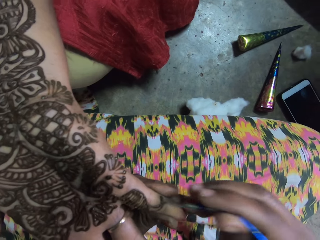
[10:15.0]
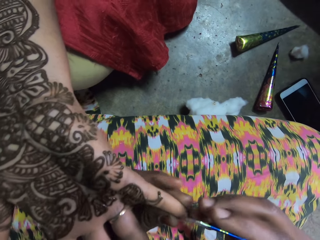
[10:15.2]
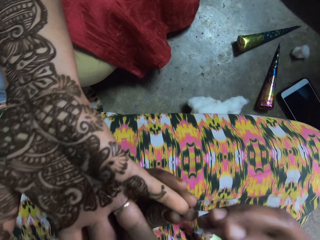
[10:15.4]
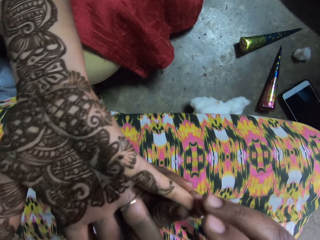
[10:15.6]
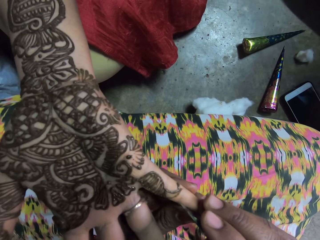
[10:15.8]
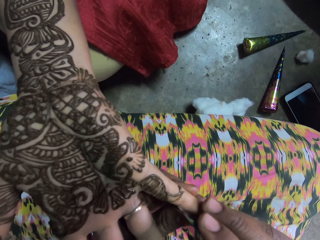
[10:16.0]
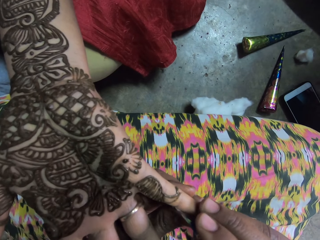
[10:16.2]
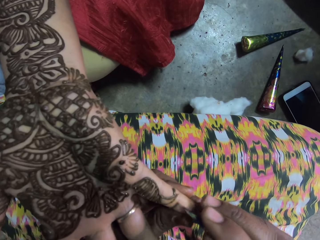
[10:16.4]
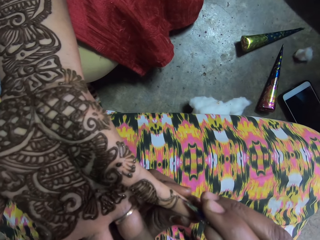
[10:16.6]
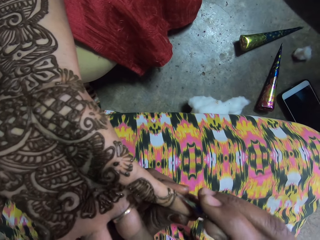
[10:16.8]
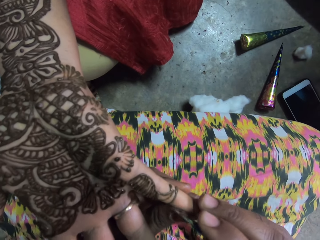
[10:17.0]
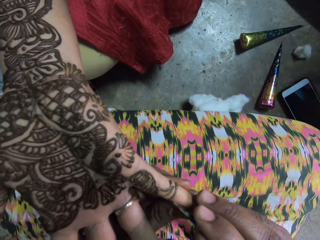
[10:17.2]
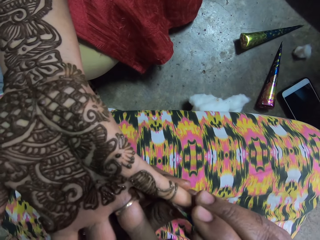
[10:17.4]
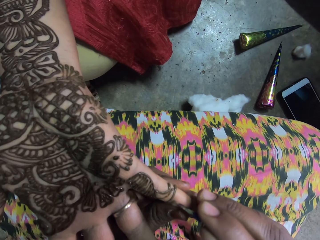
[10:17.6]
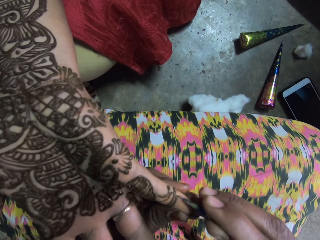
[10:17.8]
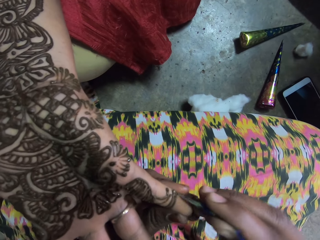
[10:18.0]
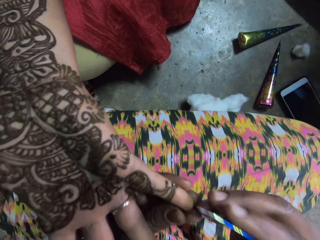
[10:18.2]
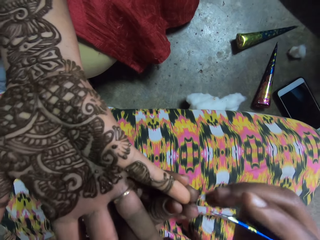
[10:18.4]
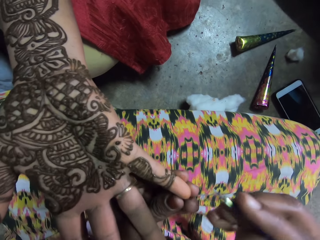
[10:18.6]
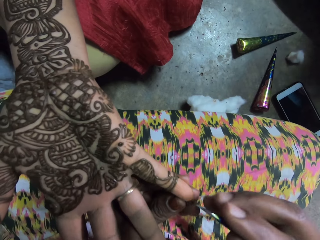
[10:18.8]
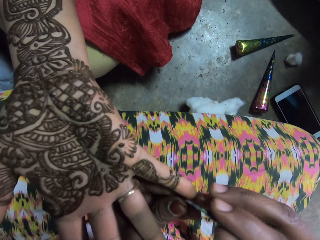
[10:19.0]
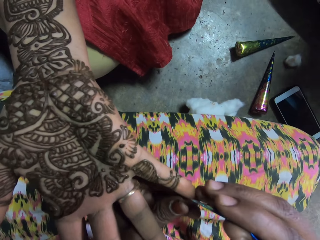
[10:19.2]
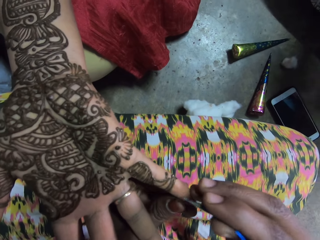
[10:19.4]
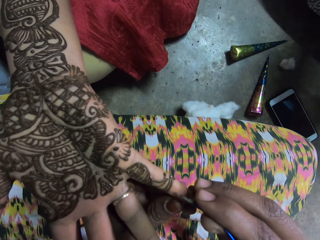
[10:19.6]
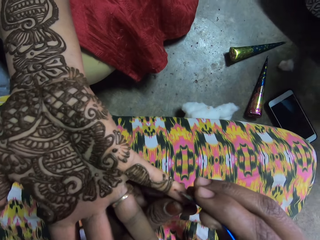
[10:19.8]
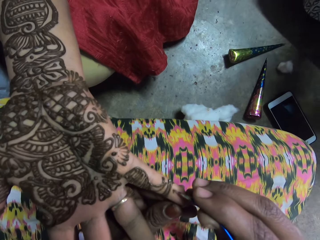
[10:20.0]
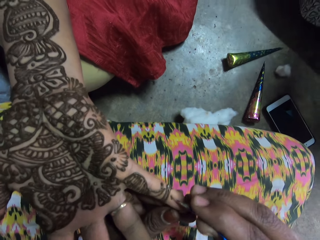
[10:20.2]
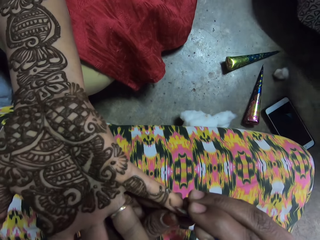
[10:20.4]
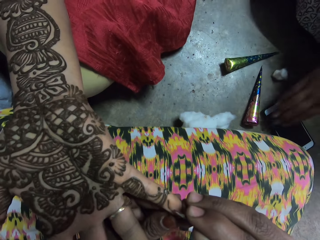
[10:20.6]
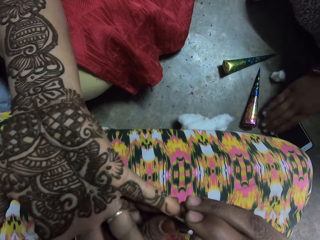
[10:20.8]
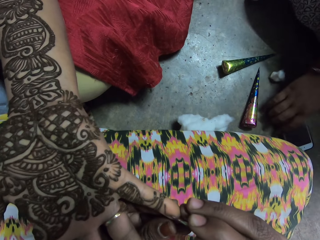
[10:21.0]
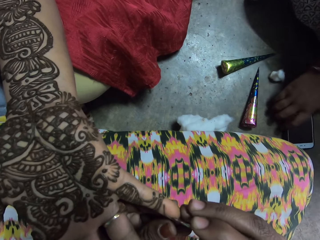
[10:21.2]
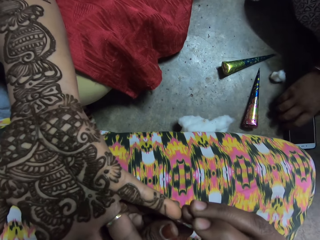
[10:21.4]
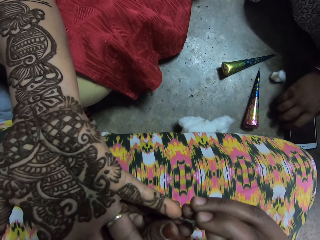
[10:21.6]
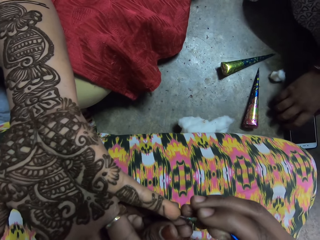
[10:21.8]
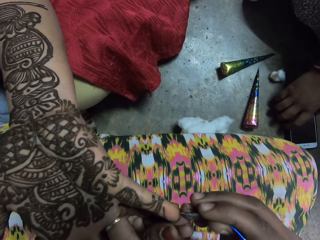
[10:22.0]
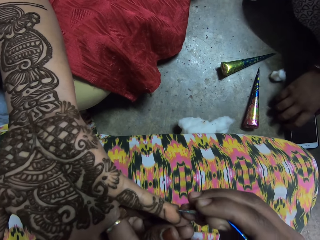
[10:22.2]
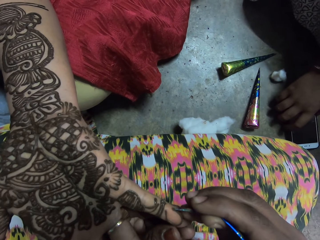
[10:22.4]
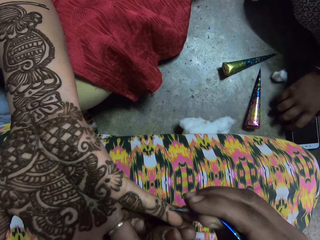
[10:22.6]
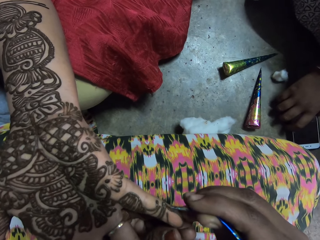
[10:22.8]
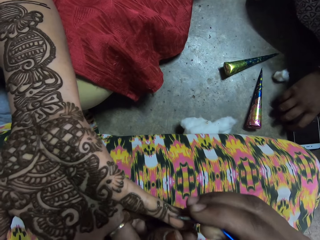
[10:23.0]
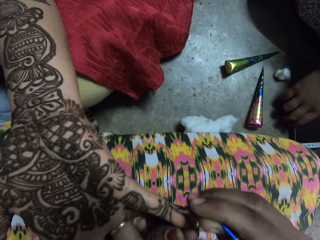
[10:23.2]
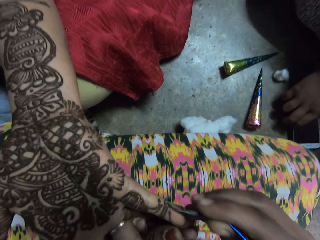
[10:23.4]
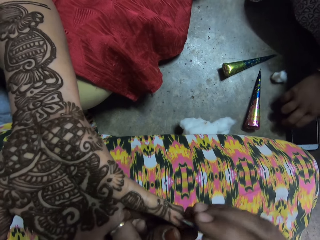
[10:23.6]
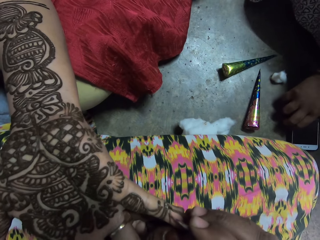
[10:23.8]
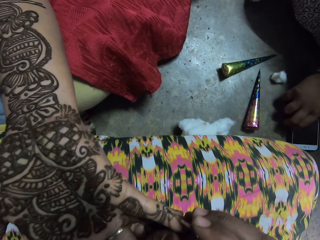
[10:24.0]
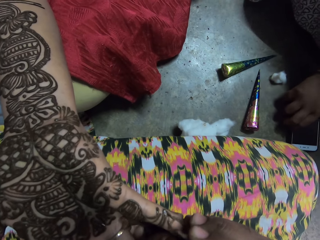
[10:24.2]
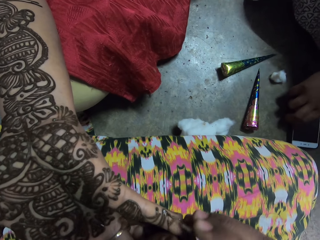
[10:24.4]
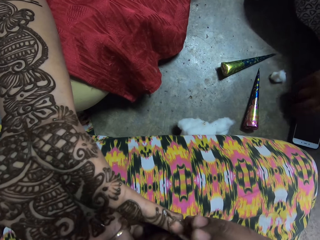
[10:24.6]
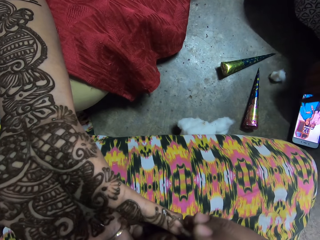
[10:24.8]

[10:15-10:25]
The woman presses a phone on the floor with her right hand.

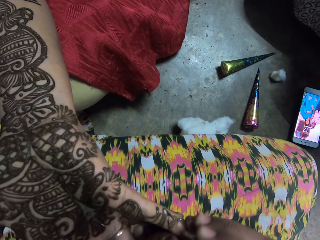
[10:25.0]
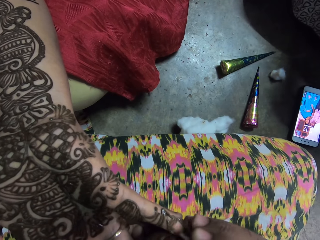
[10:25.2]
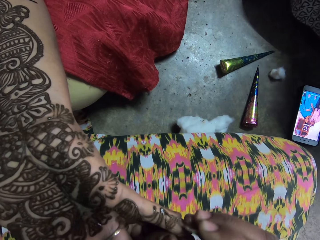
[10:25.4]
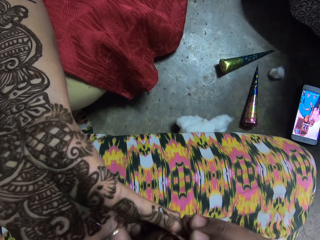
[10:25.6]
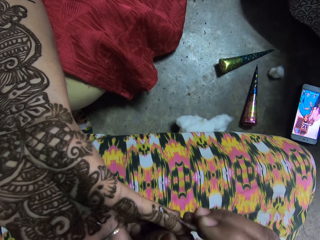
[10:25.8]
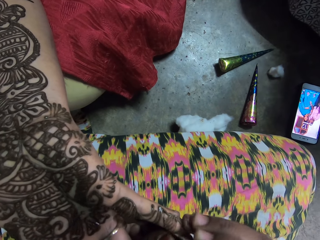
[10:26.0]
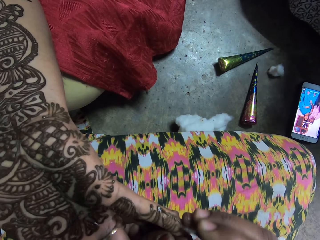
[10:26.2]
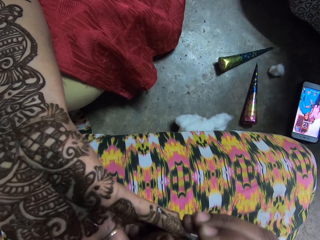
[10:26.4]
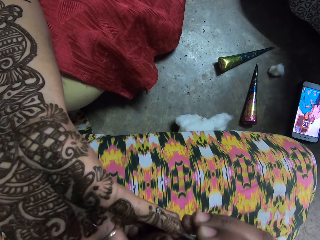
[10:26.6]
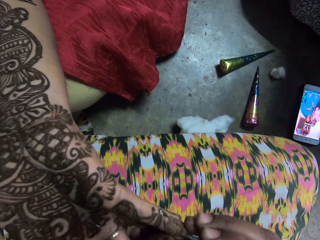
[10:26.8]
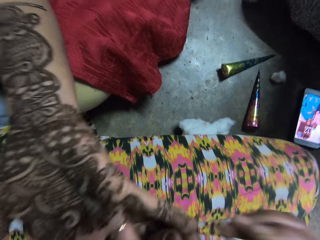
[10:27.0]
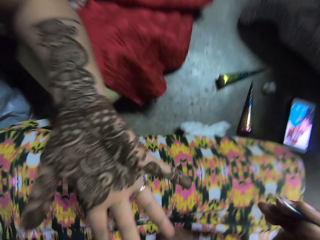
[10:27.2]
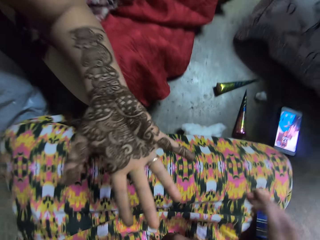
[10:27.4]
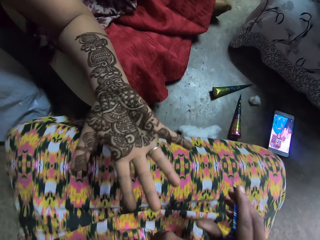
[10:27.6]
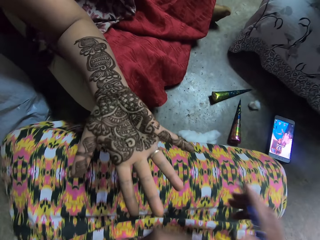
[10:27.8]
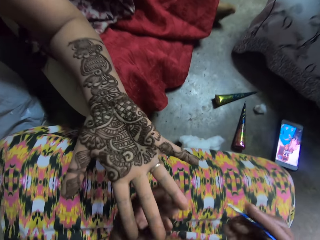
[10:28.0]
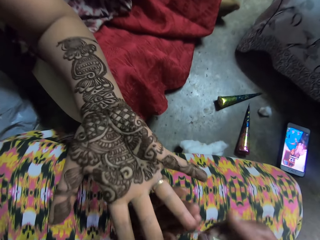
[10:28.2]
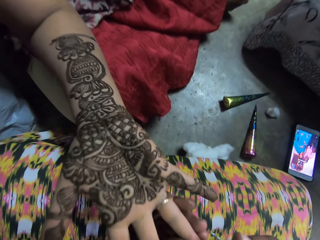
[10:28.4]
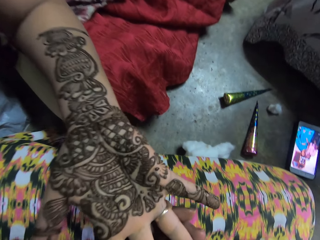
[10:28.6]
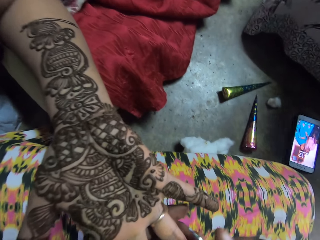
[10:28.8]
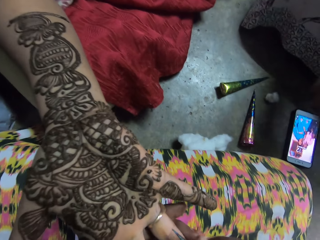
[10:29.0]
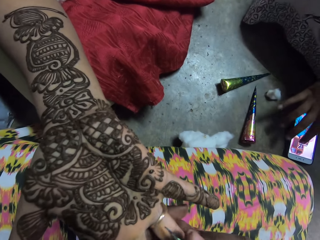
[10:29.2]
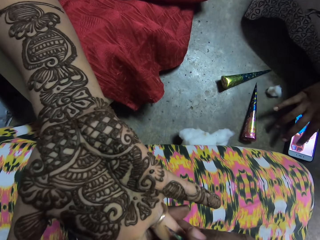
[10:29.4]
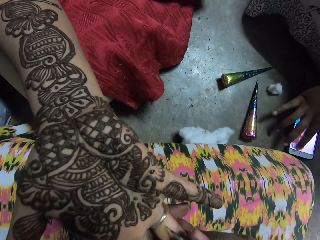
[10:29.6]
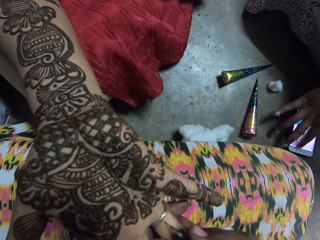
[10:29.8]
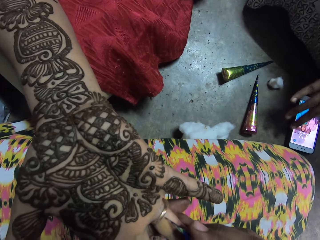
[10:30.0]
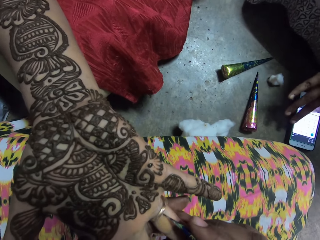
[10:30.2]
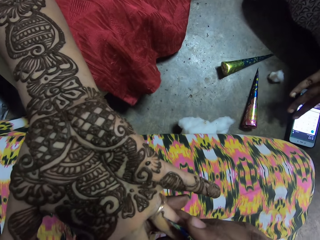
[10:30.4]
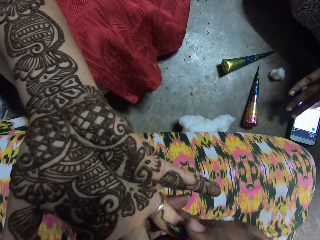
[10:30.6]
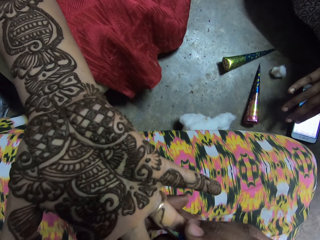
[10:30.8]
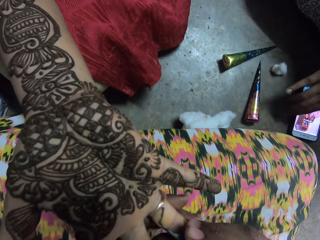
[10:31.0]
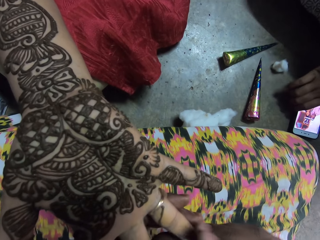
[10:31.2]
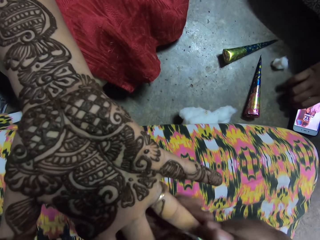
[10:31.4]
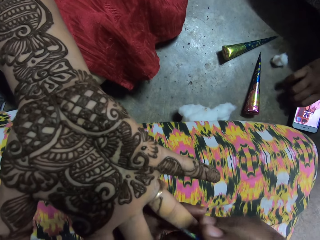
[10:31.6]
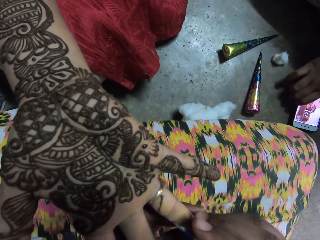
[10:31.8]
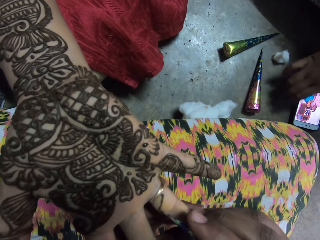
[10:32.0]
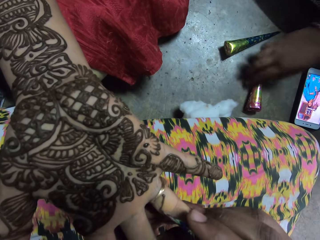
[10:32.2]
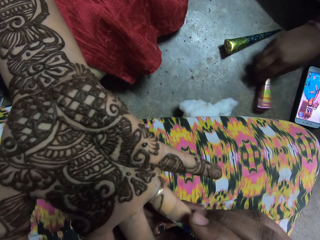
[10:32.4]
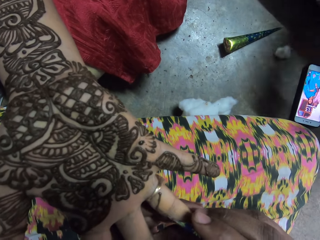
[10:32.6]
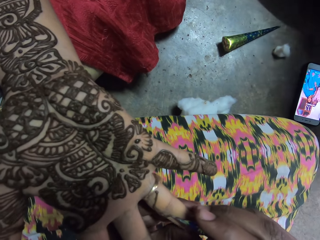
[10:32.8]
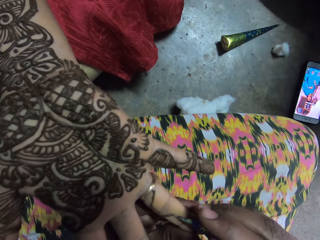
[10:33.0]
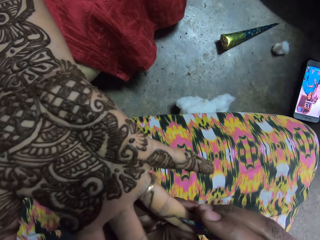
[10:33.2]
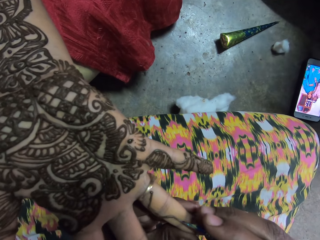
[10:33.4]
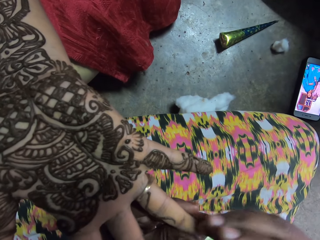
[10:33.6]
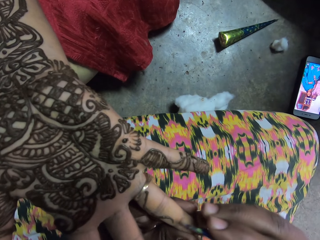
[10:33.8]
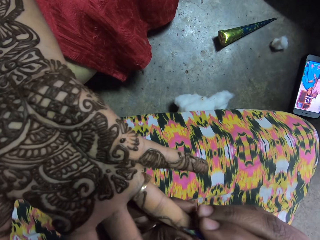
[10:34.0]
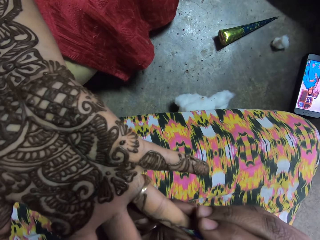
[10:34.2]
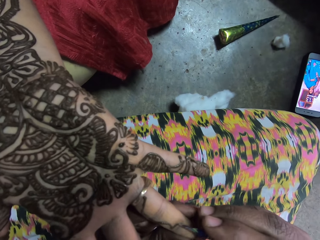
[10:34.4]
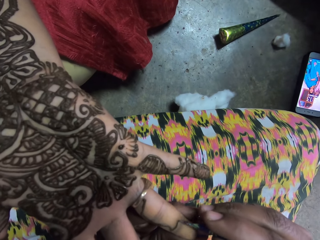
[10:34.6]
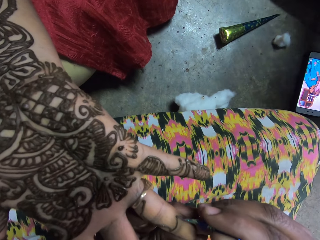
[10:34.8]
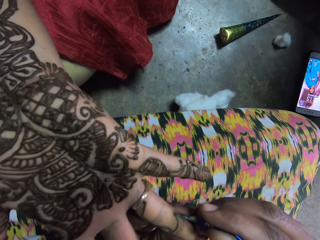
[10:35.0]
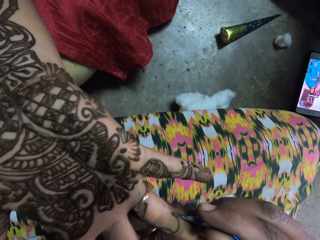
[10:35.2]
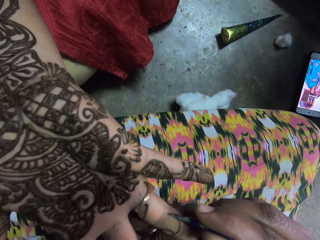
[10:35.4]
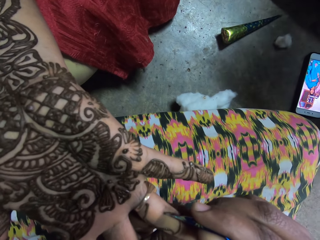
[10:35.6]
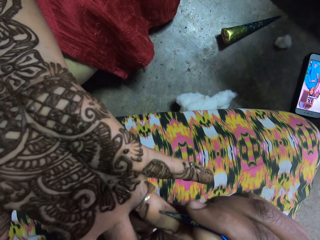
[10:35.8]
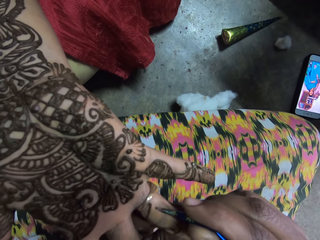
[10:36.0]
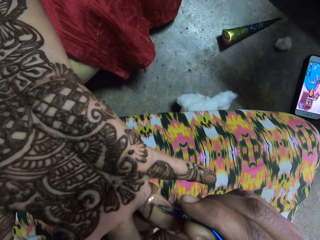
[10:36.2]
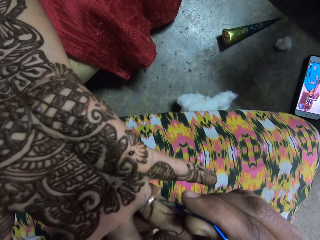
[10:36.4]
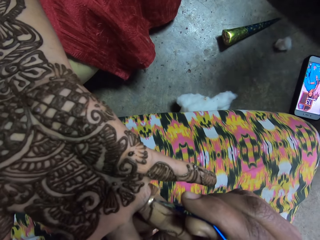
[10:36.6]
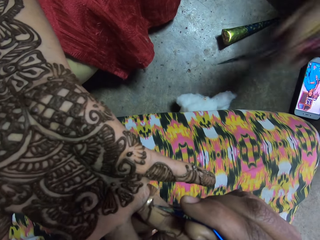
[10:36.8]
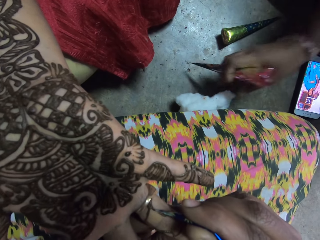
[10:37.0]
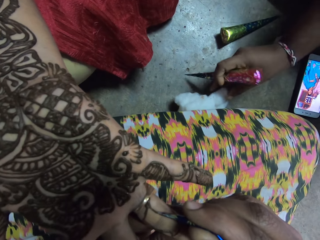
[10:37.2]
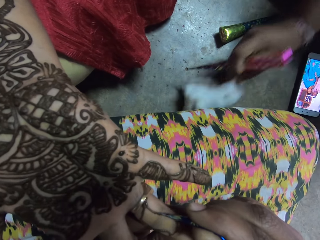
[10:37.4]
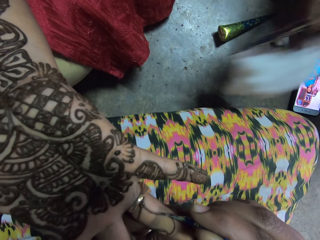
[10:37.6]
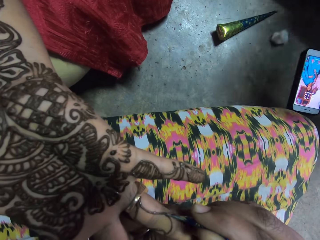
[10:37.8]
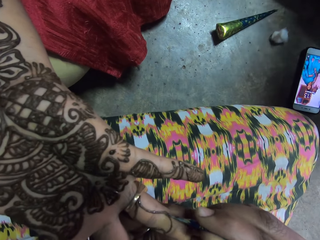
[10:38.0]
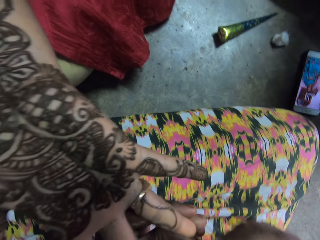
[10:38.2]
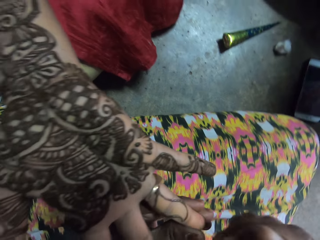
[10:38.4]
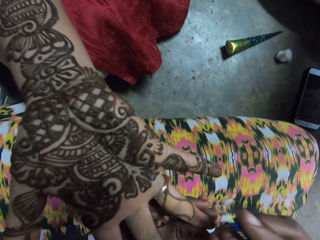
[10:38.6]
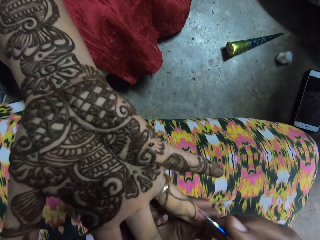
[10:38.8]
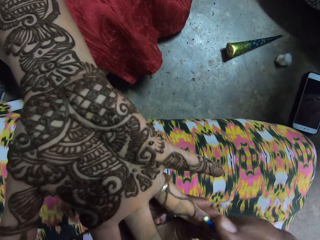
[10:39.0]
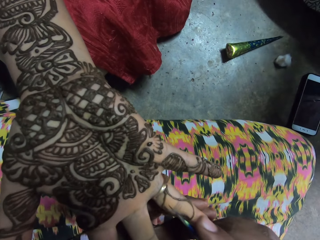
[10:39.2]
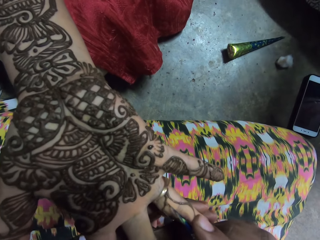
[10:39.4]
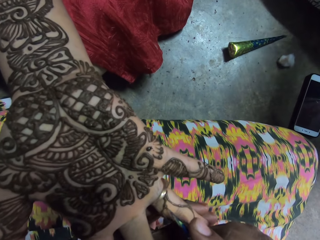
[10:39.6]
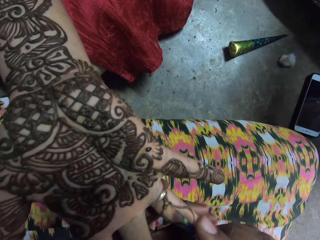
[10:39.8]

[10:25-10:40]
The camera wearer adjusts the plastic cone in her right hand with her left hand. She stares at a woman. She holds the right hand of the woman with her left hand. She paints the woman's right hand with mehndi dye and the plastic cone in her right hand. Another woman presses the phone on the floor with her right hand, picks up a plastic cone from the ground with her right hand, and picks up cotton wool from the ground with her right hand.
